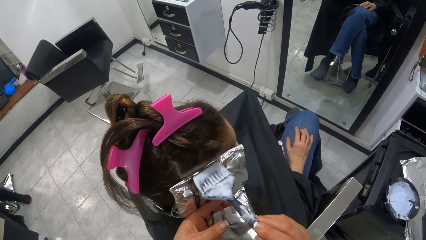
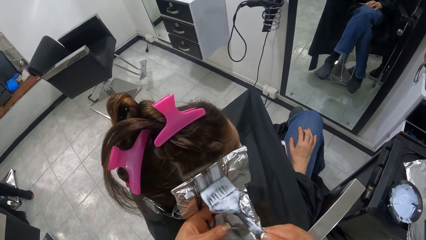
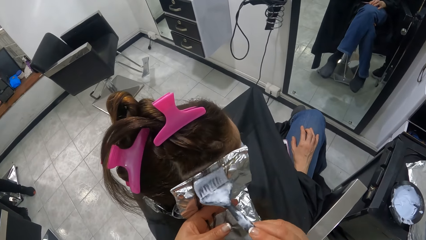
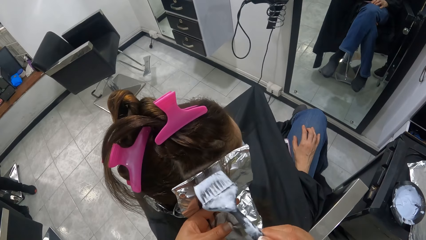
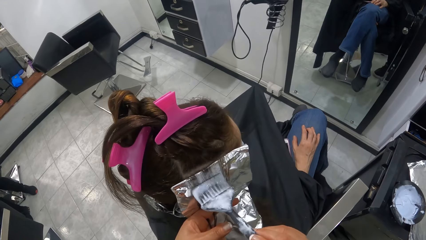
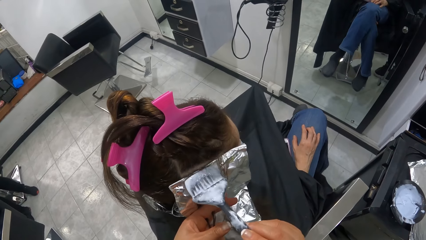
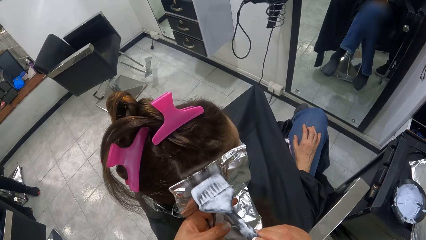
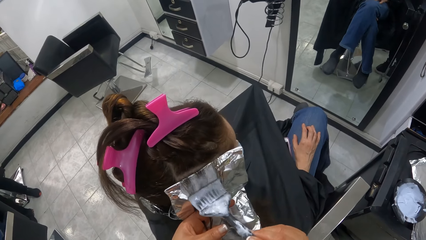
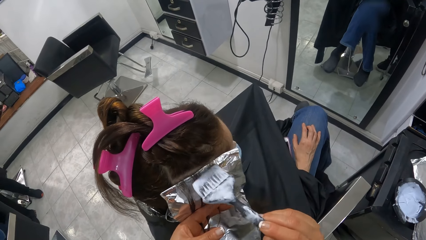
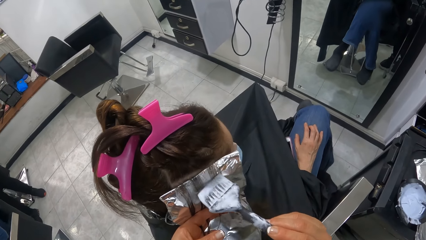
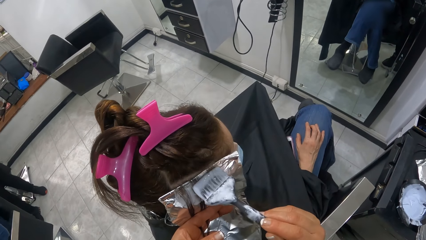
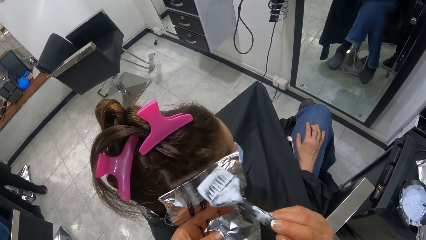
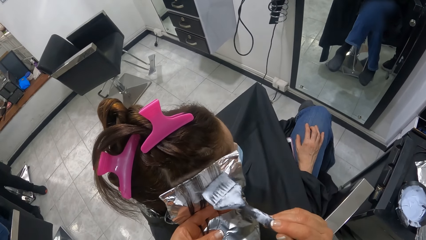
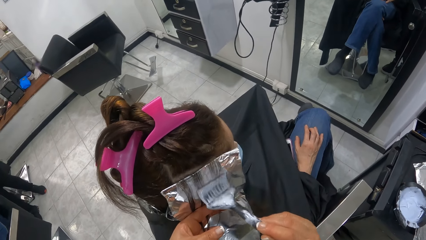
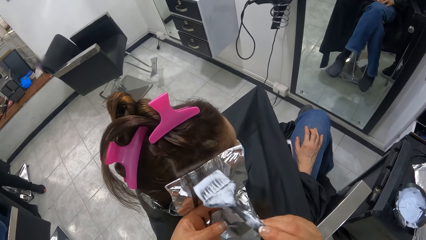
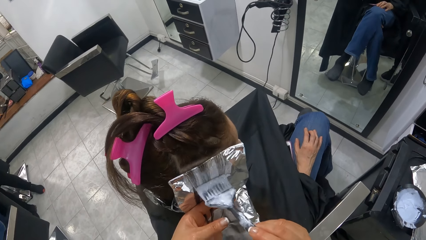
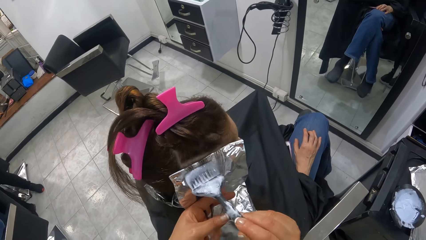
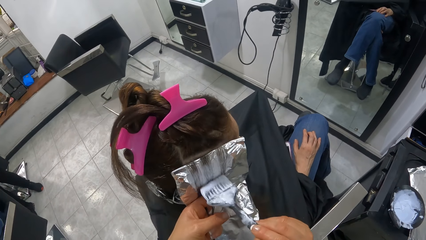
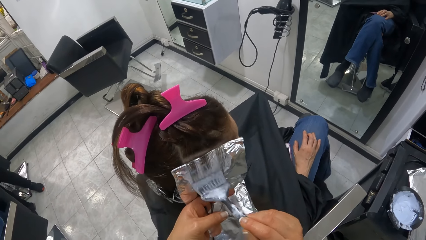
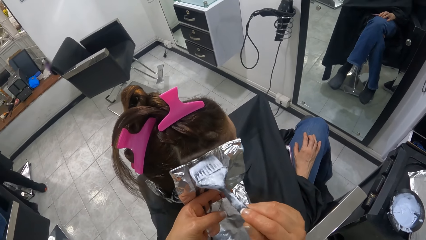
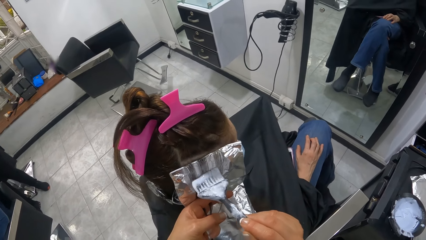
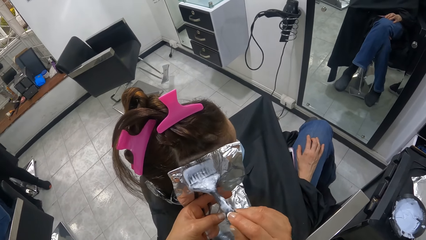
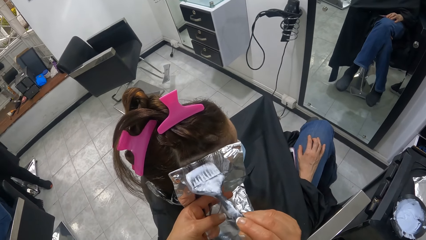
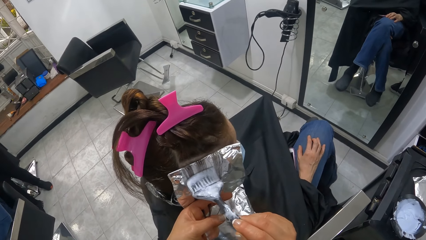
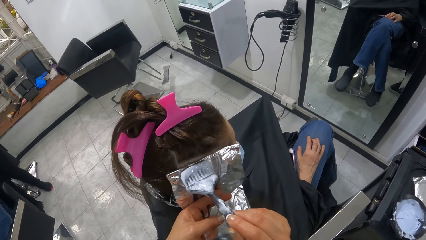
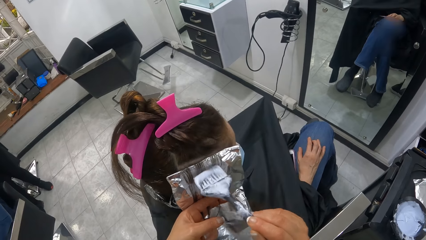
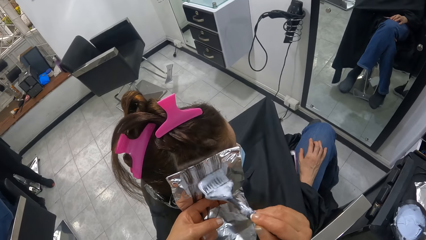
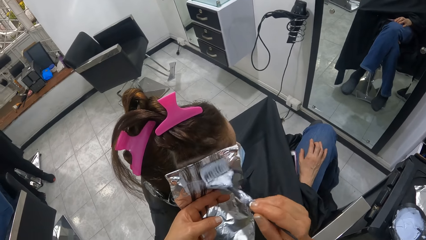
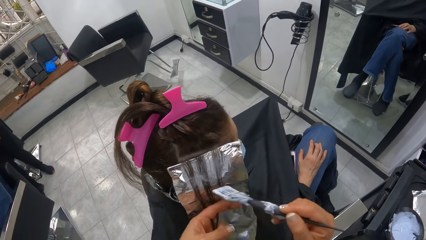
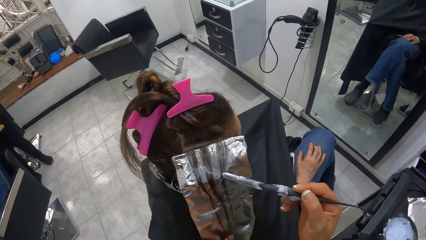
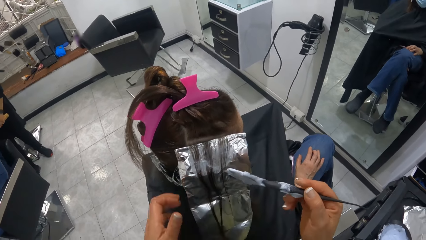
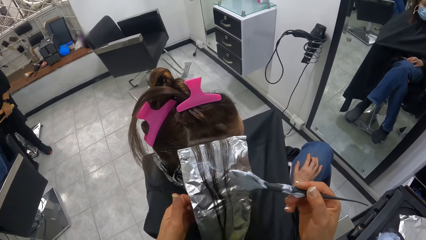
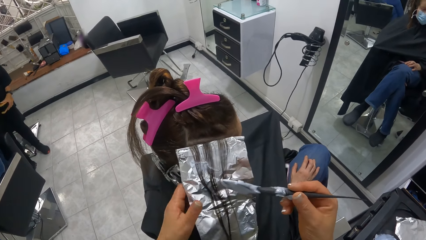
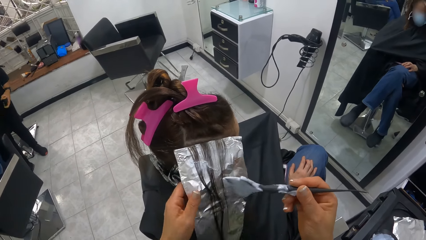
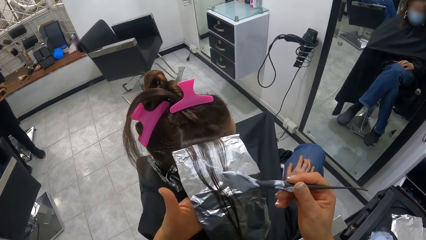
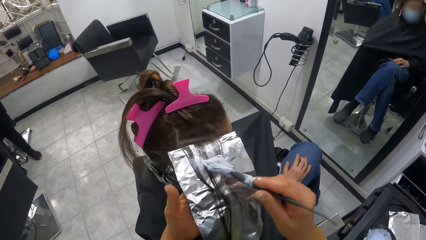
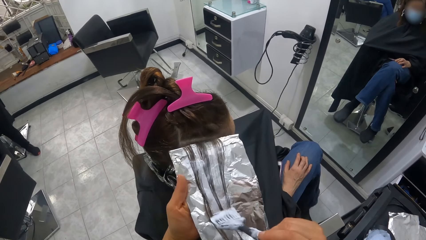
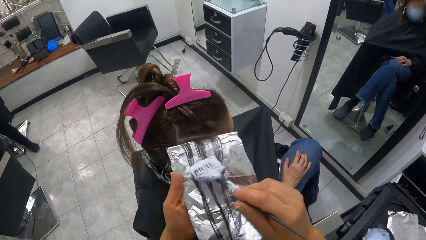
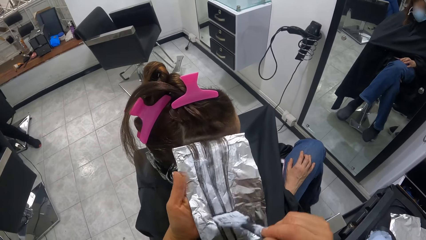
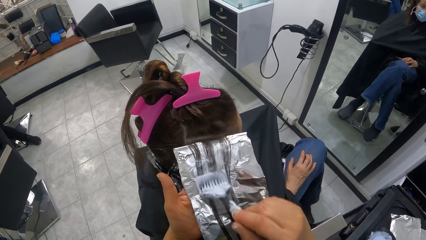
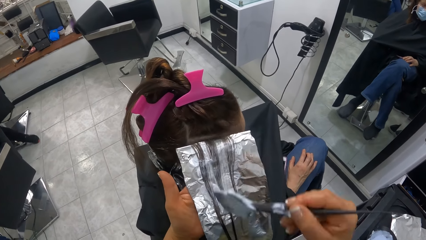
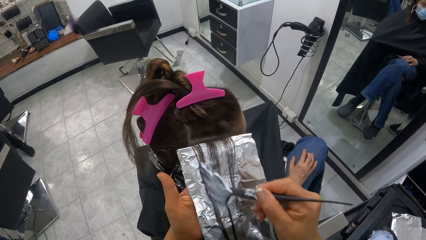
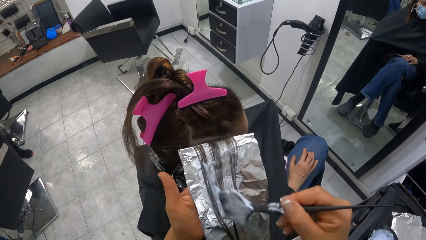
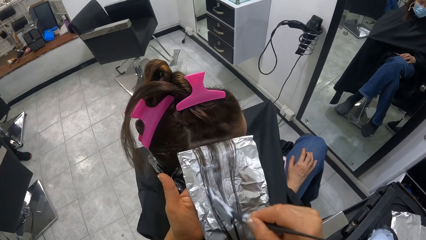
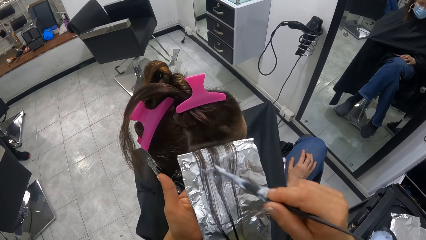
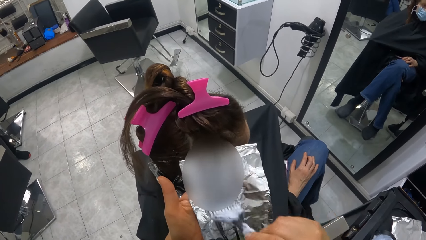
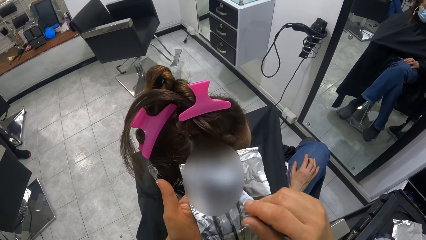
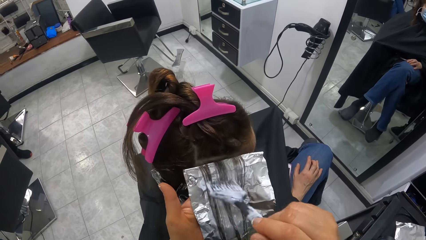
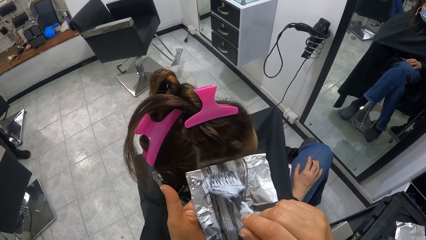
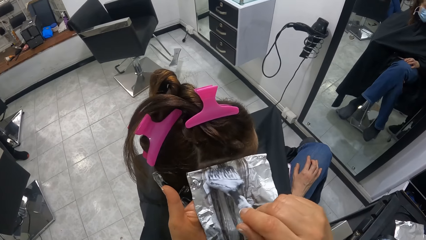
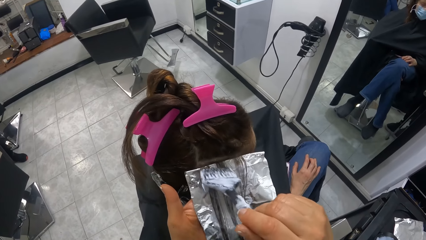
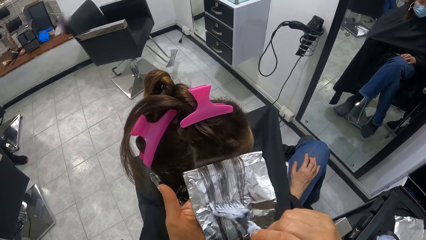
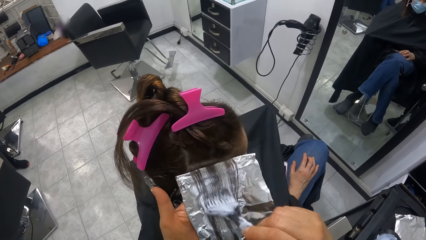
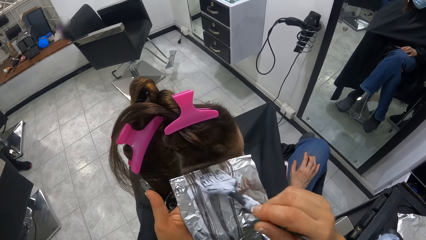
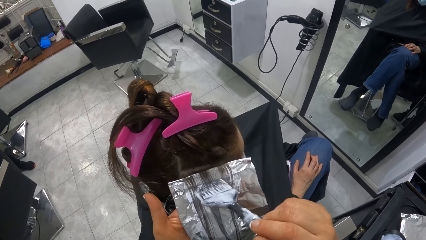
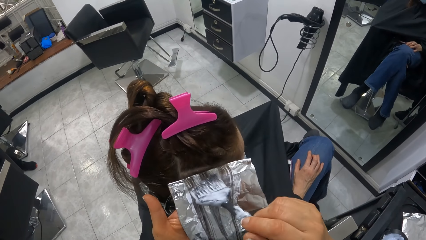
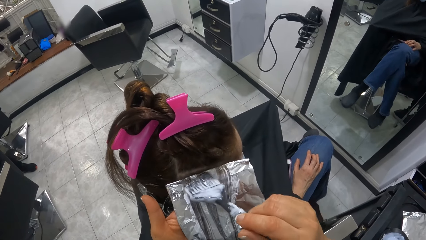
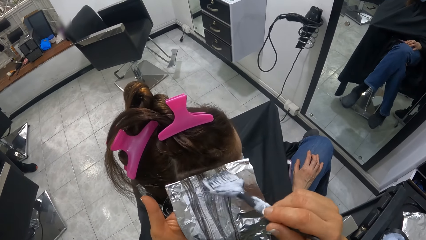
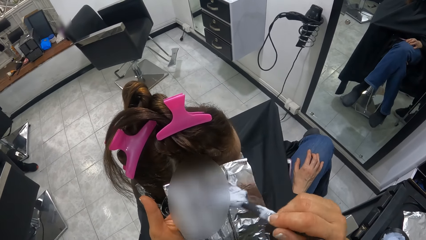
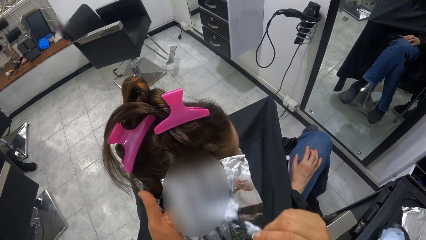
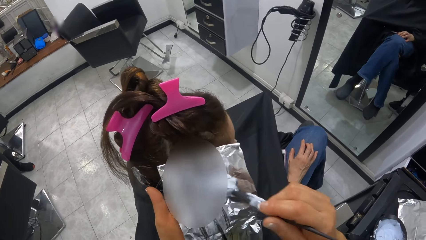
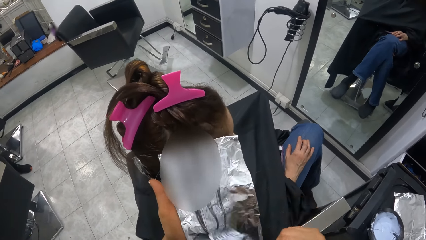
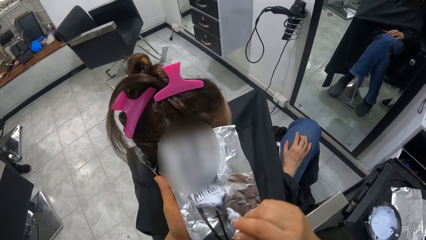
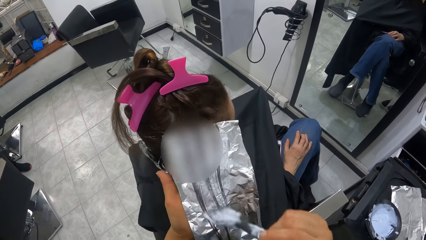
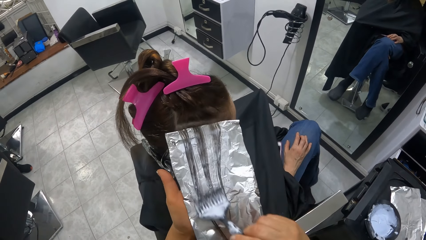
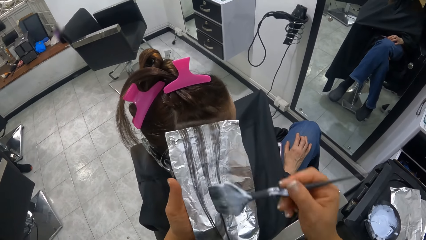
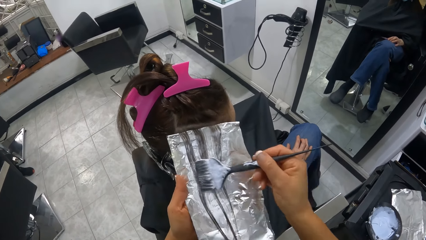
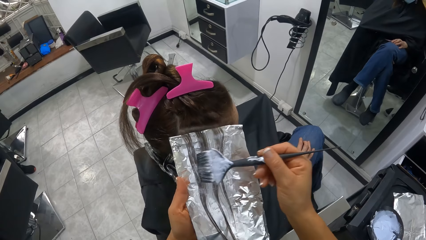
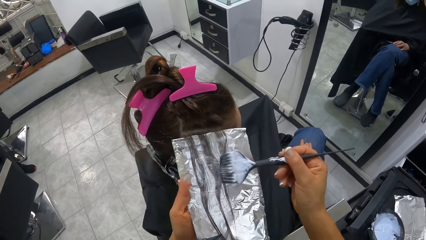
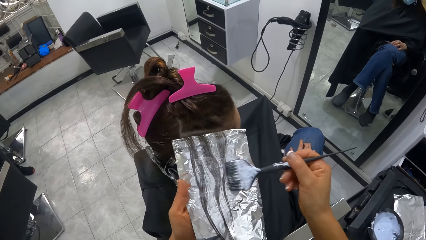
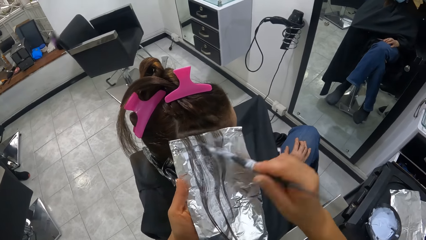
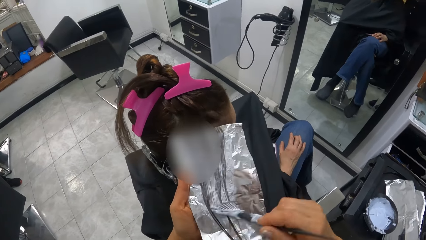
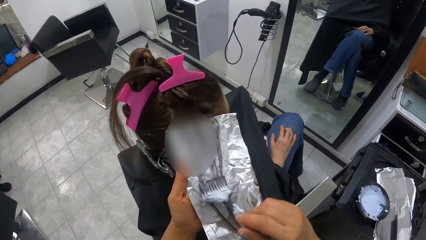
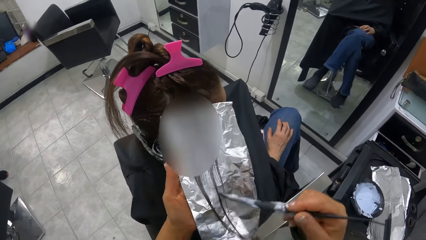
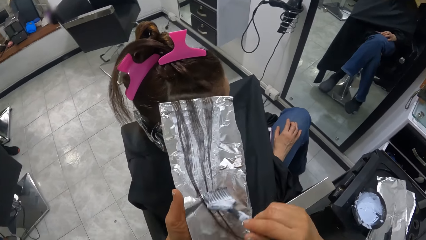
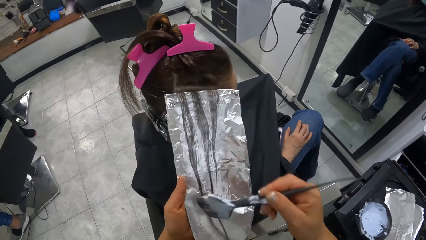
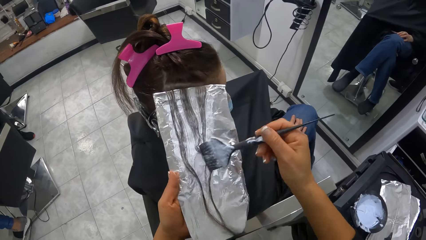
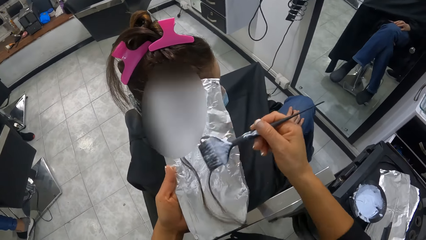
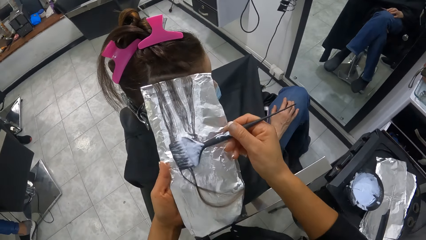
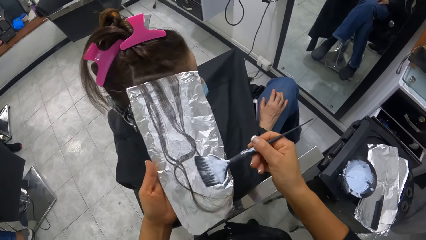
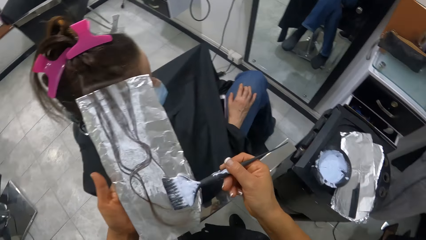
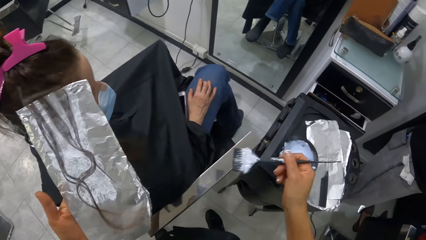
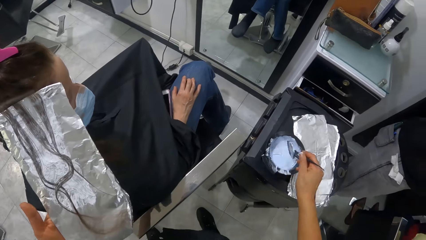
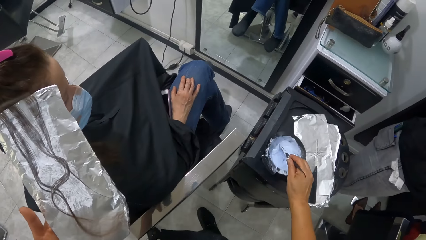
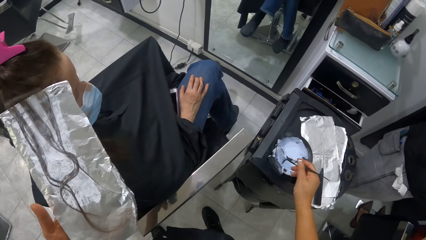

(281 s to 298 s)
The camera wearer rubs the cream on the brush with her right hand on the hair of the woman. She holds the foil with her left hand.
